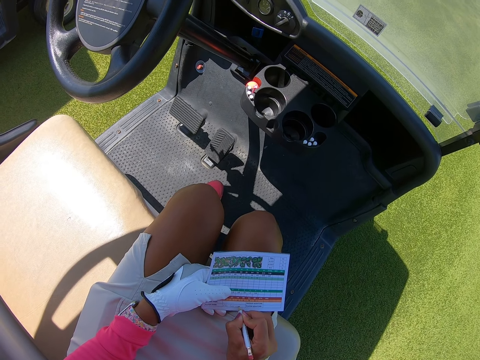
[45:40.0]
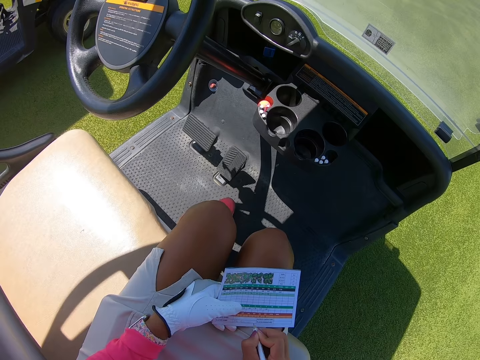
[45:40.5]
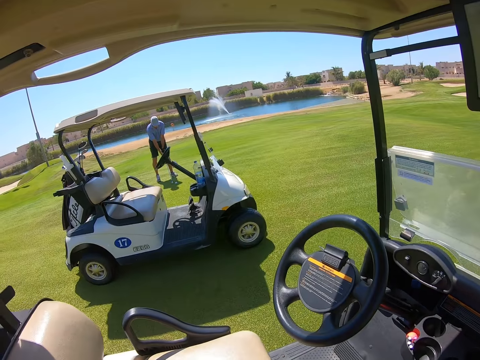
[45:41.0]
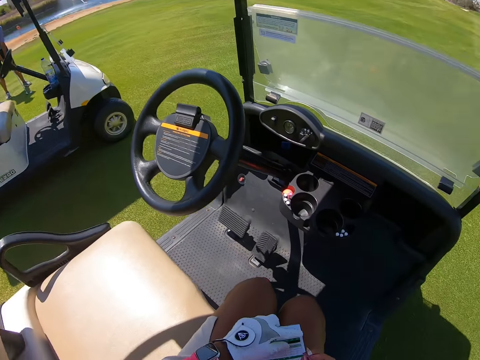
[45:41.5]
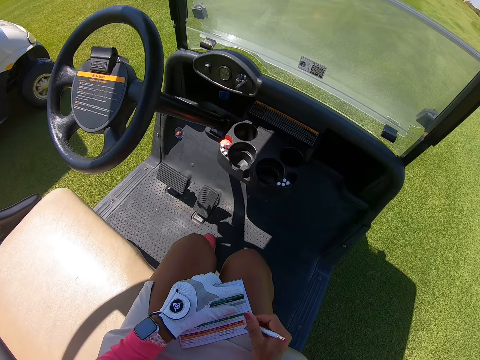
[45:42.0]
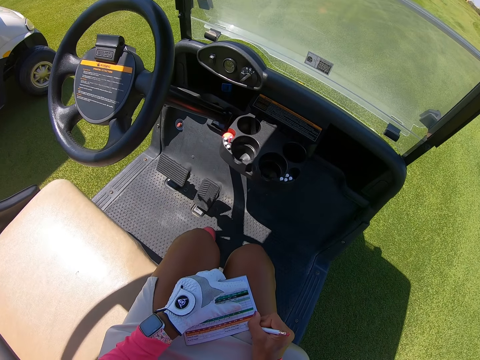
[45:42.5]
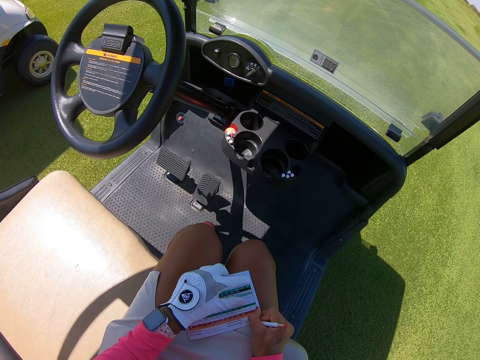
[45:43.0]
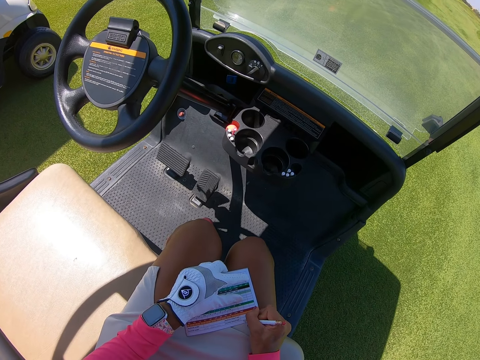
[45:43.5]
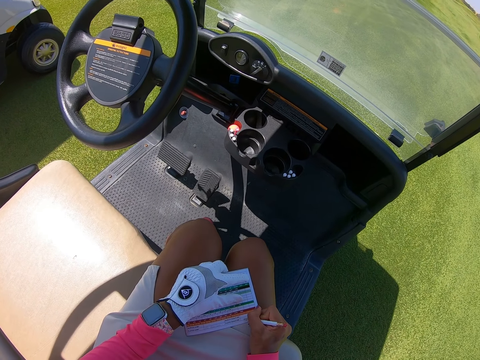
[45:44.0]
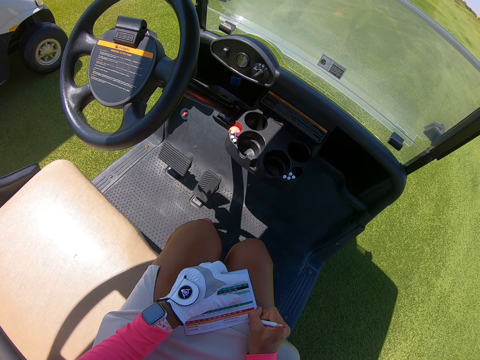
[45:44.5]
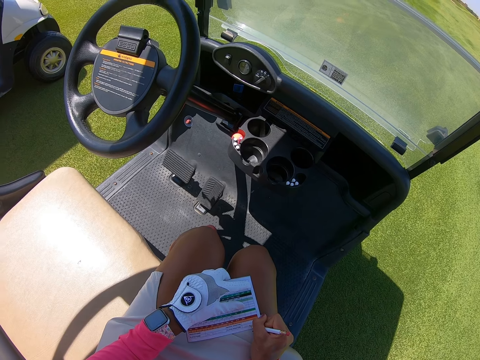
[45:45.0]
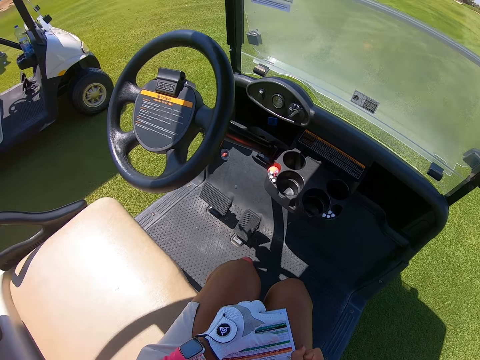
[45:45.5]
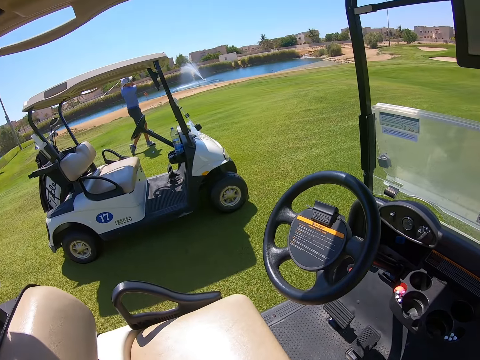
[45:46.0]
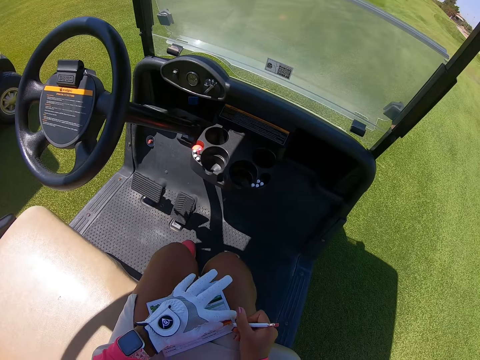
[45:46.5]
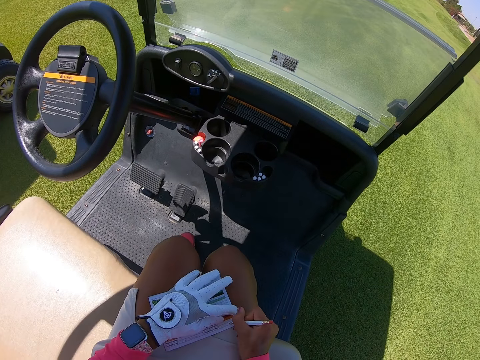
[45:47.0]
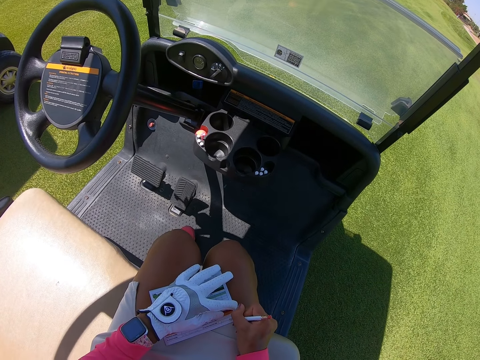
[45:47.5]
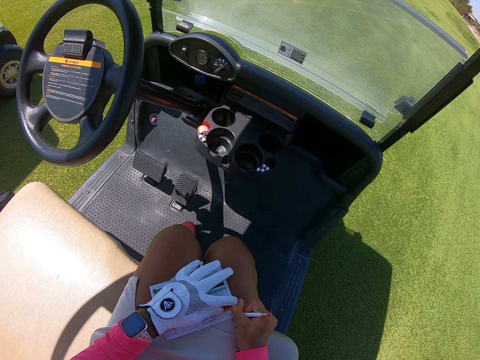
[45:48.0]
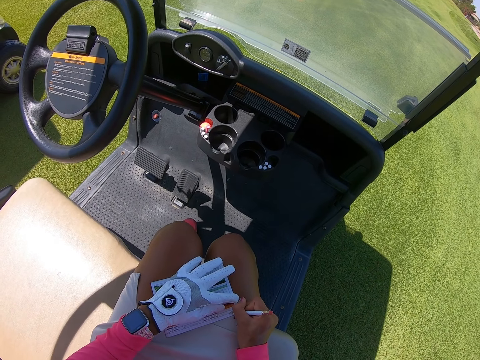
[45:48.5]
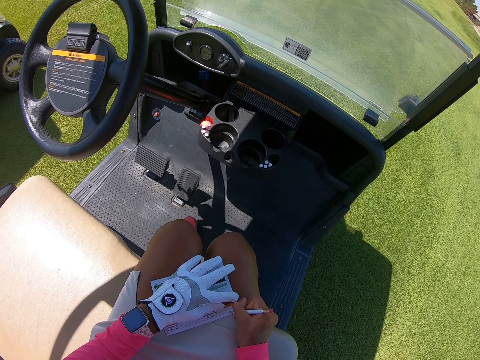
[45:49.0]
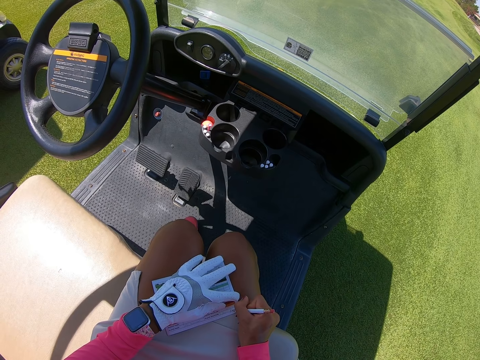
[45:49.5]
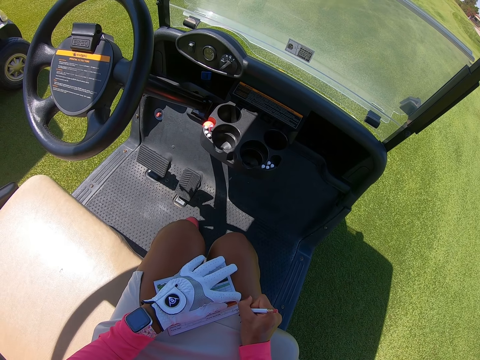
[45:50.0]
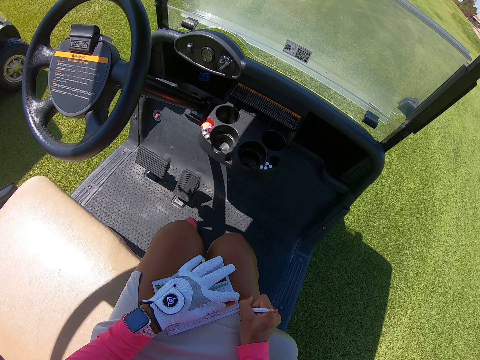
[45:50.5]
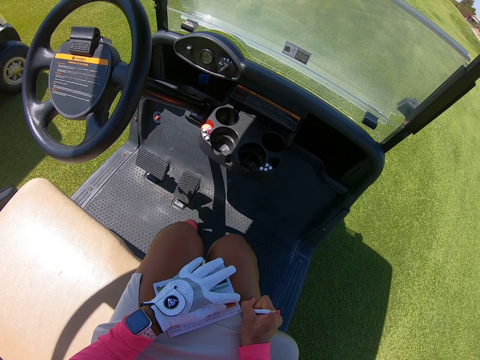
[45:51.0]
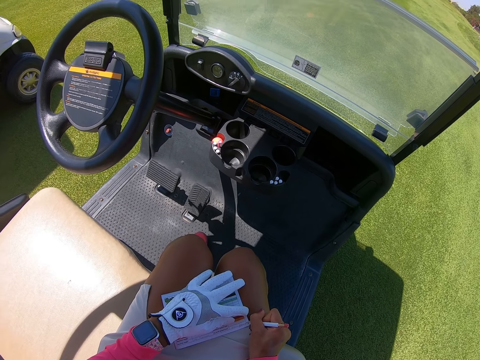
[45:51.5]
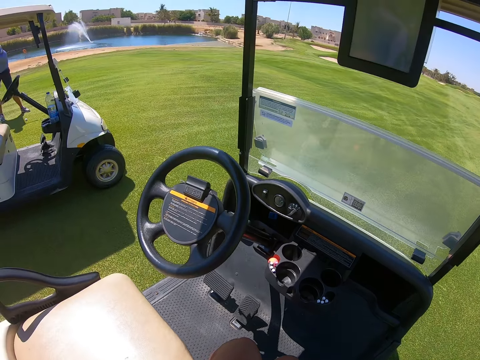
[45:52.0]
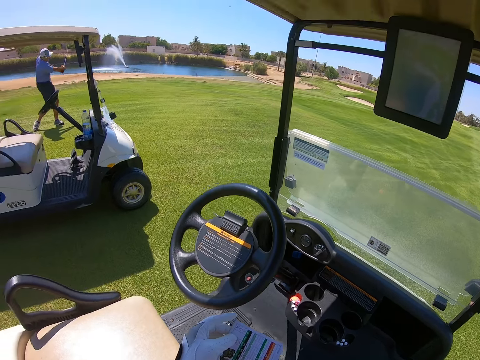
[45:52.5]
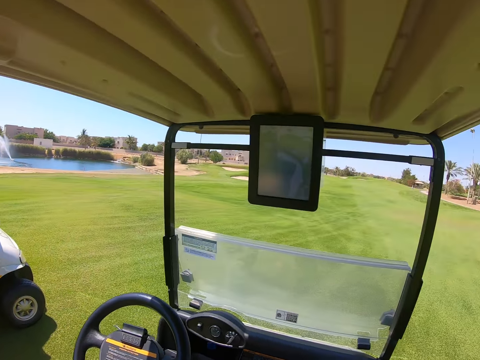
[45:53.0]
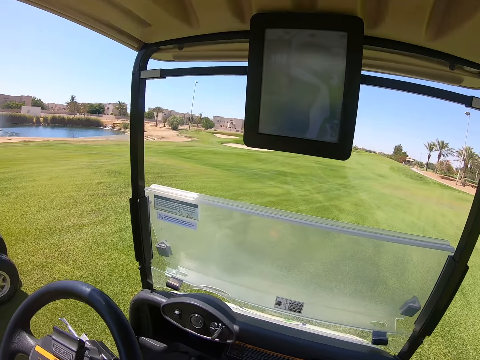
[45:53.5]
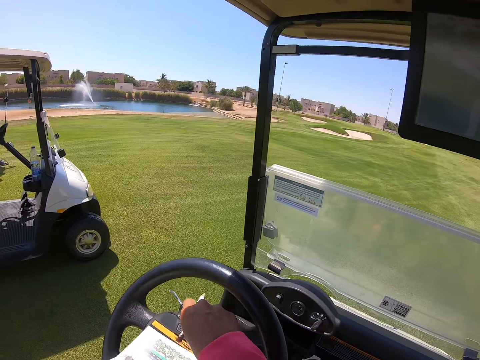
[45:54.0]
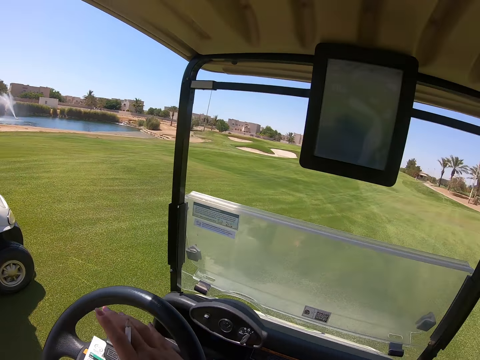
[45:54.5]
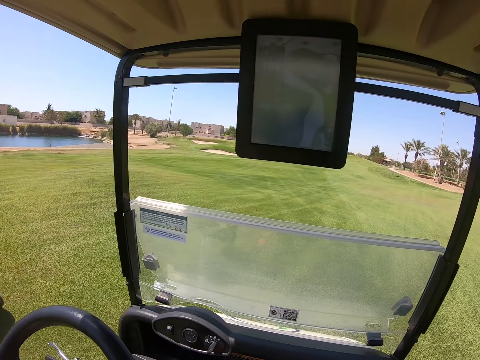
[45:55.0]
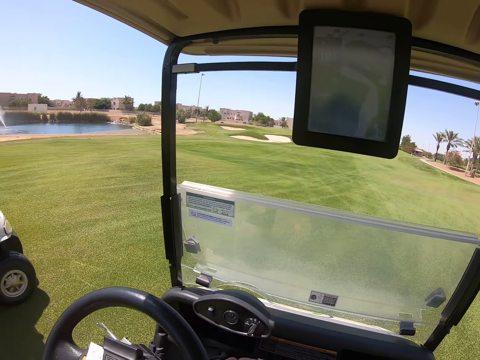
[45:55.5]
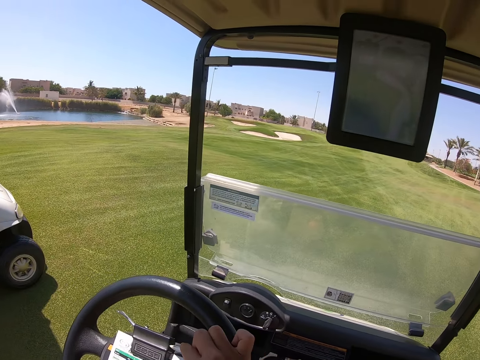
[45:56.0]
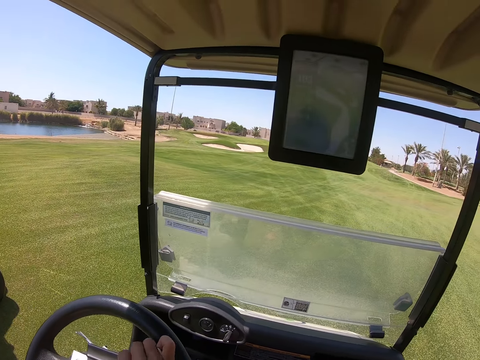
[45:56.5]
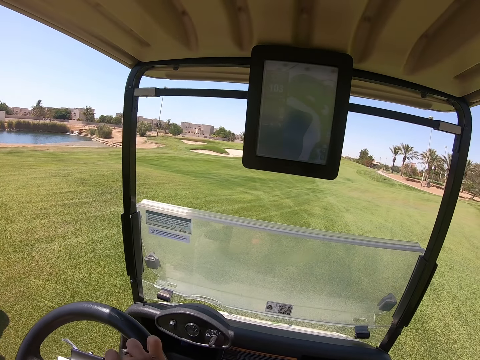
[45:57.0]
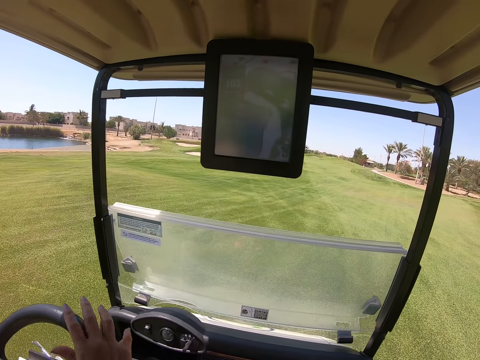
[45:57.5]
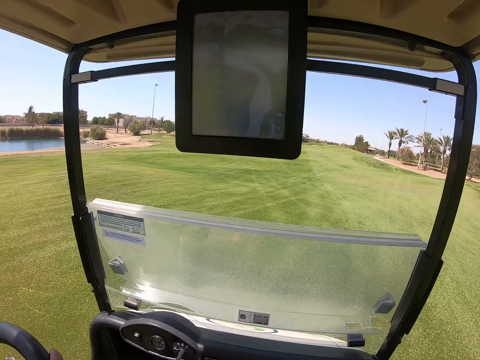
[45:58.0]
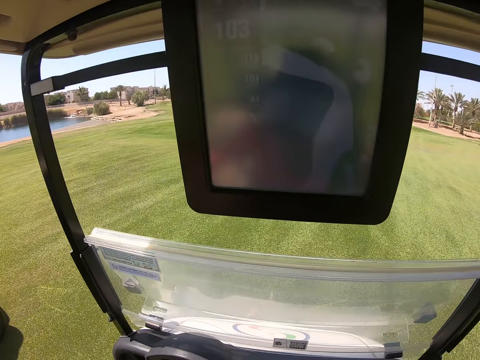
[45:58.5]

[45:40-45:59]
The camera wearer looks around. They put back a piece of paper.

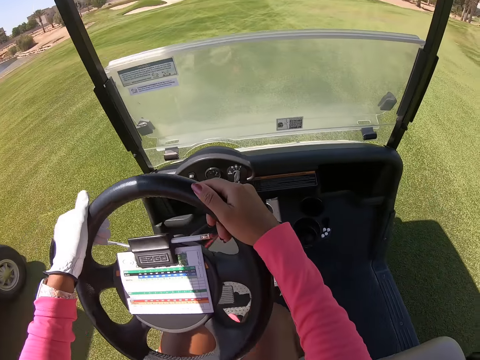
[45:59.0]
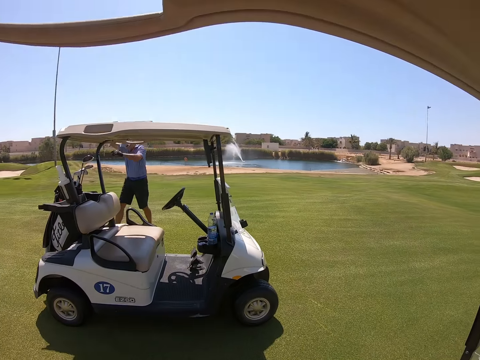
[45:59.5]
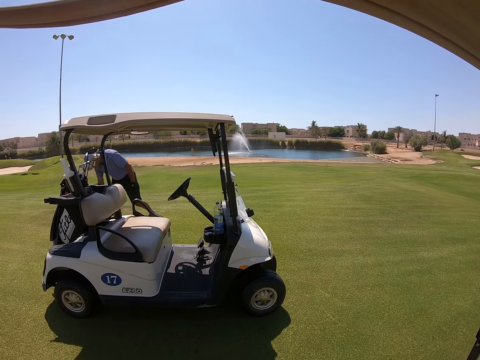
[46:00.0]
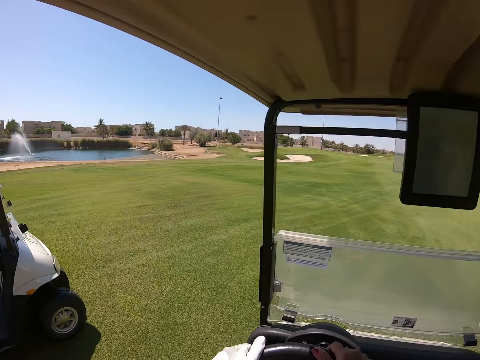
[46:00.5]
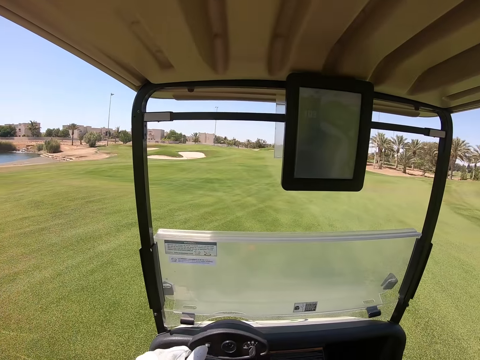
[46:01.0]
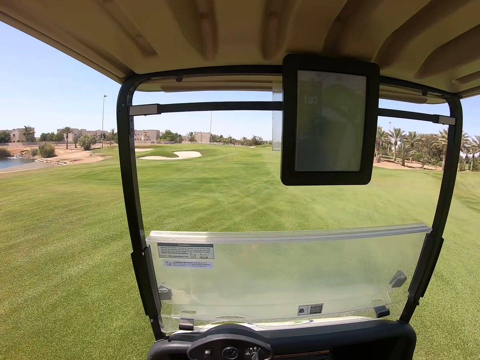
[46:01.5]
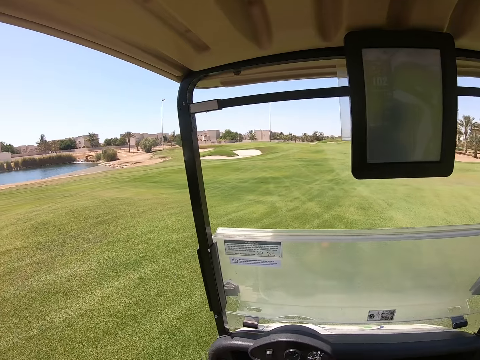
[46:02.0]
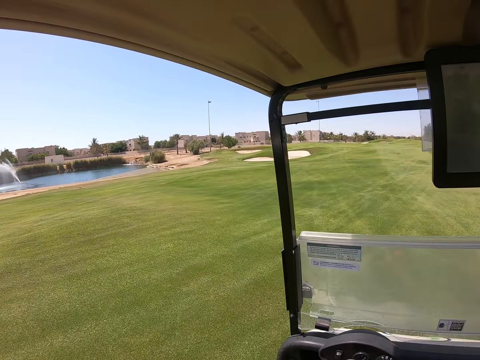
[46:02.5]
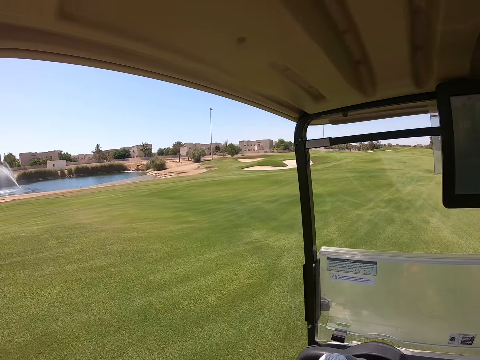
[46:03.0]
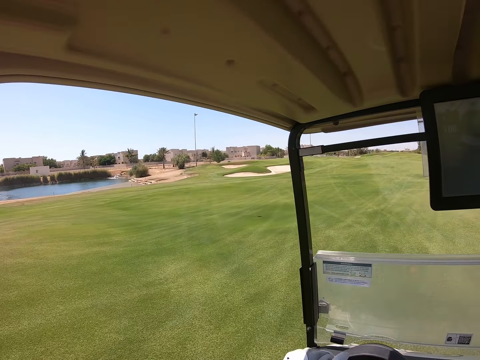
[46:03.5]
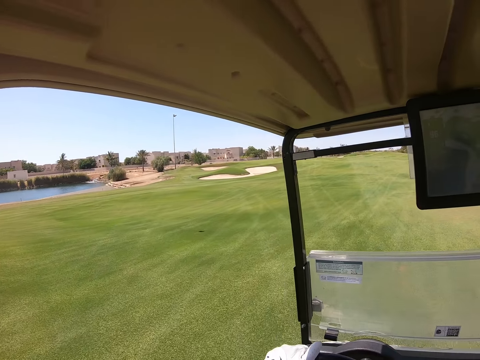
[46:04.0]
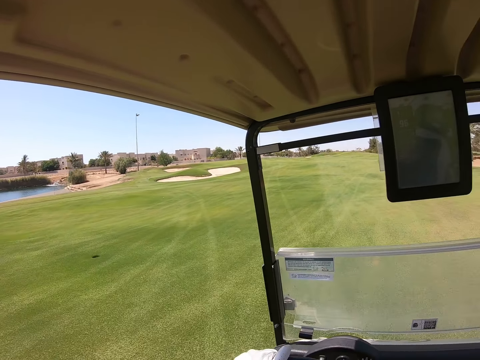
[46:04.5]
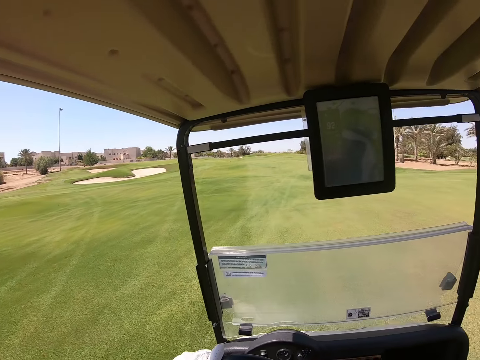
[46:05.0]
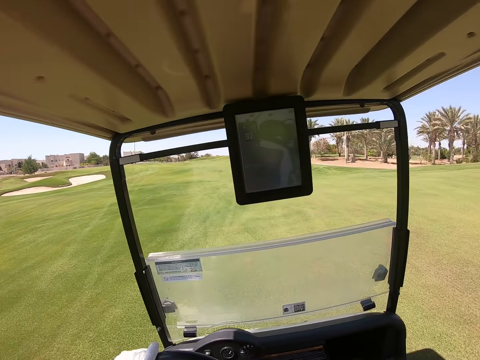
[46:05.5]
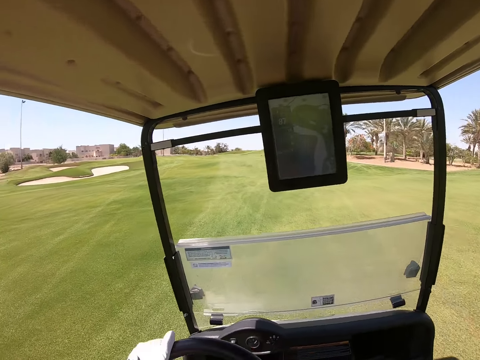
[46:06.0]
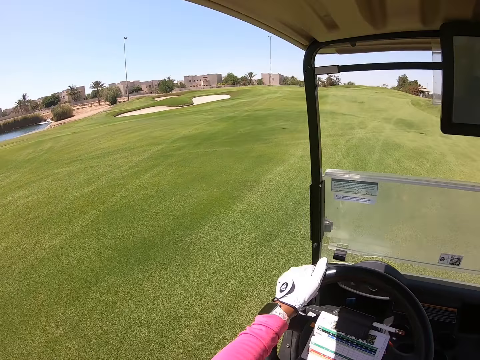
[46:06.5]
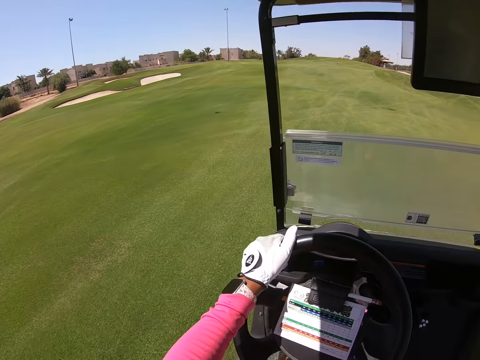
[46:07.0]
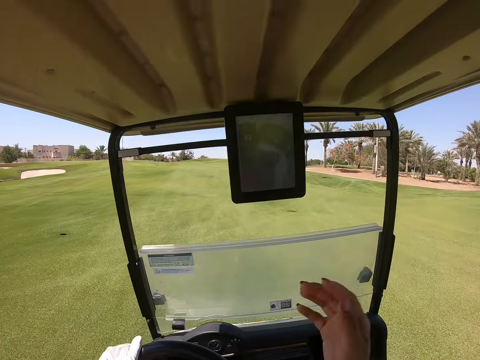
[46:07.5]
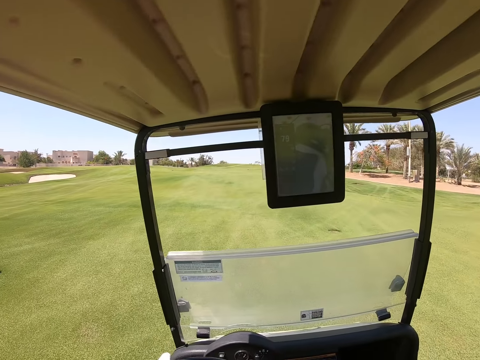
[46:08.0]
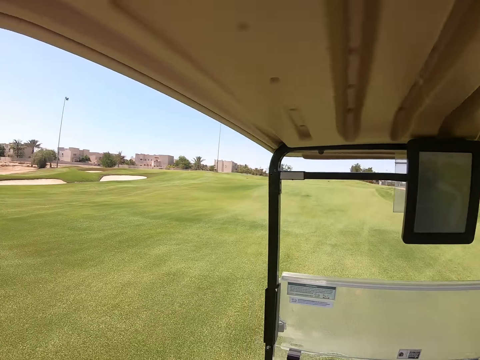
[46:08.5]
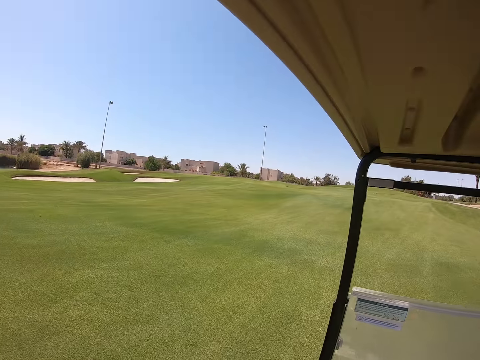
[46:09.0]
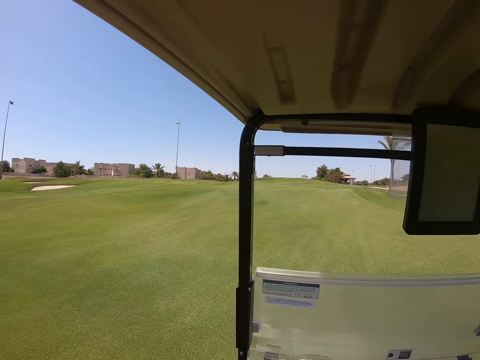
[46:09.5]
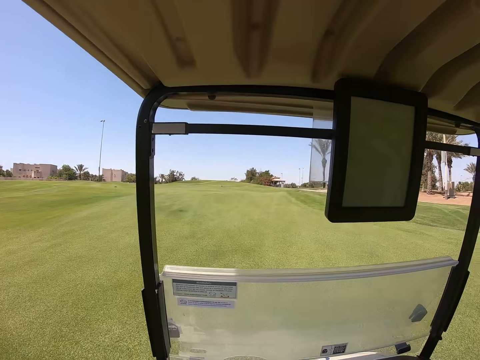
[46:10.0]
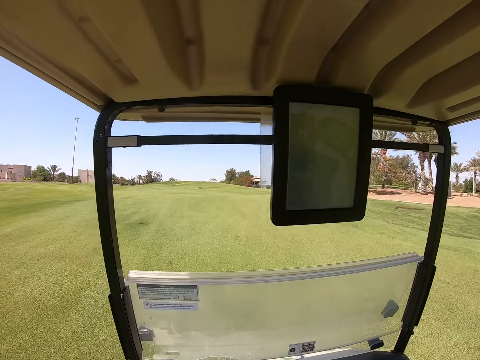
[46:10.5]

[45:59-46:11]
The camera wearer drives the golf cart on the golf course.
